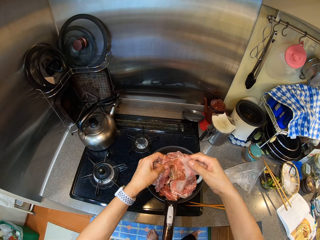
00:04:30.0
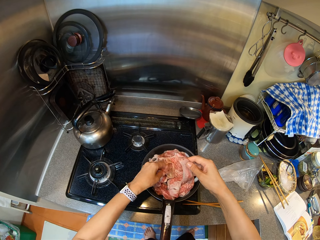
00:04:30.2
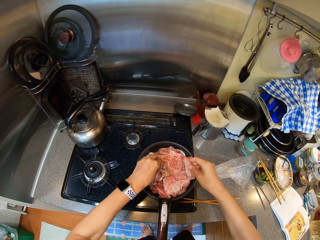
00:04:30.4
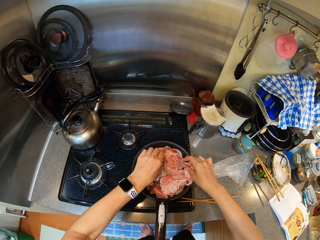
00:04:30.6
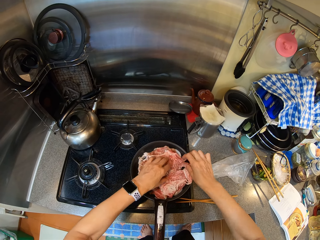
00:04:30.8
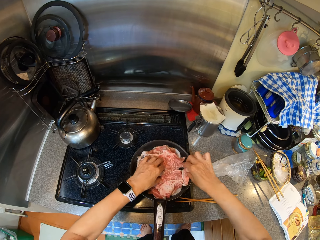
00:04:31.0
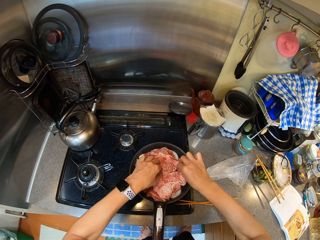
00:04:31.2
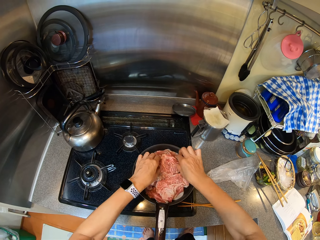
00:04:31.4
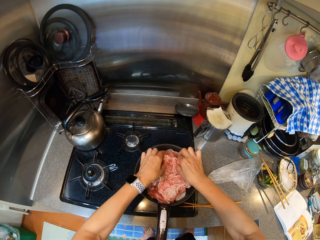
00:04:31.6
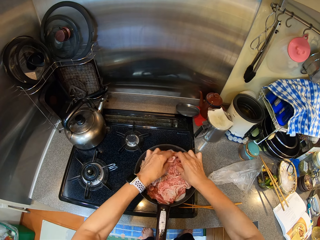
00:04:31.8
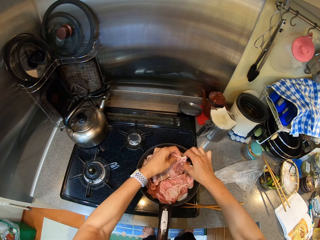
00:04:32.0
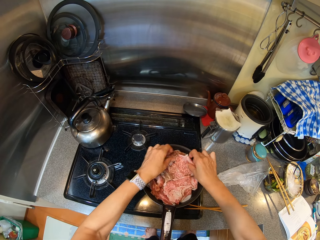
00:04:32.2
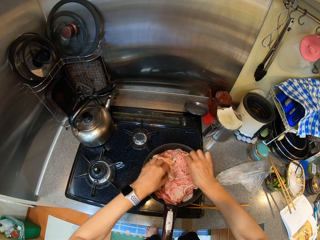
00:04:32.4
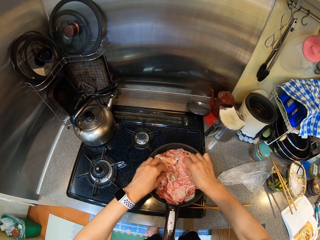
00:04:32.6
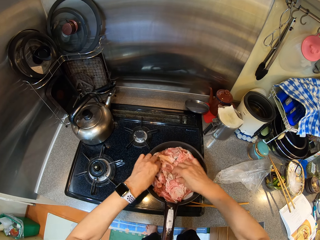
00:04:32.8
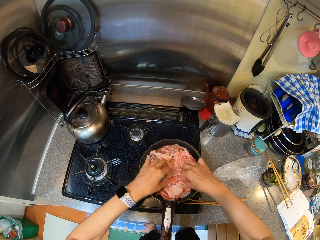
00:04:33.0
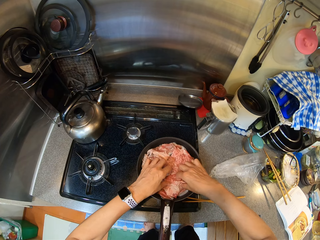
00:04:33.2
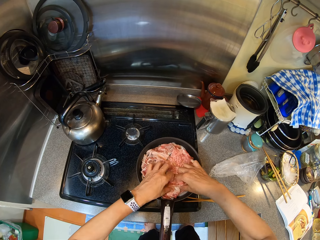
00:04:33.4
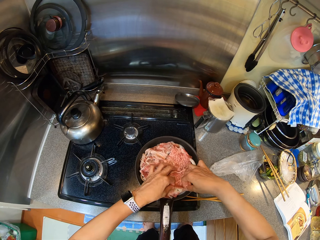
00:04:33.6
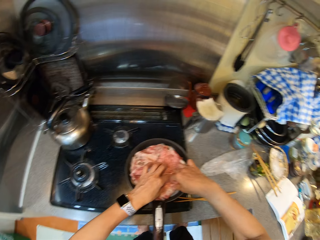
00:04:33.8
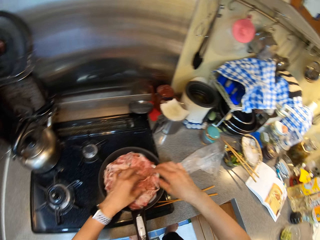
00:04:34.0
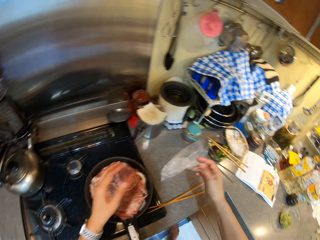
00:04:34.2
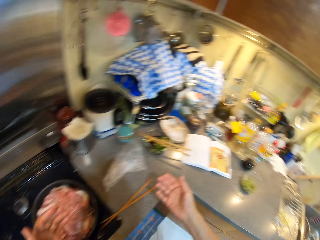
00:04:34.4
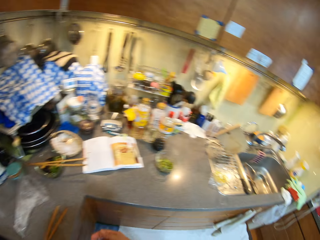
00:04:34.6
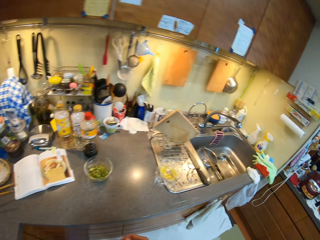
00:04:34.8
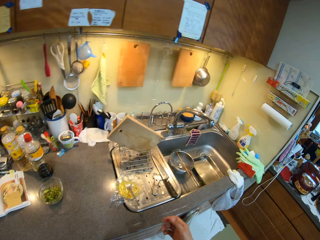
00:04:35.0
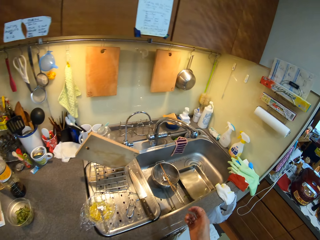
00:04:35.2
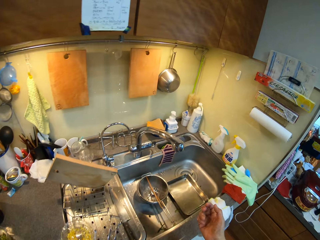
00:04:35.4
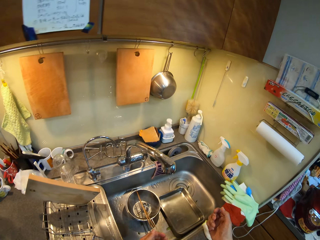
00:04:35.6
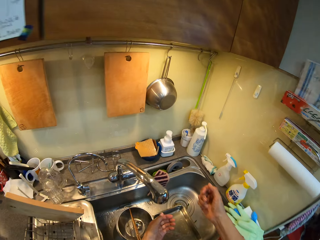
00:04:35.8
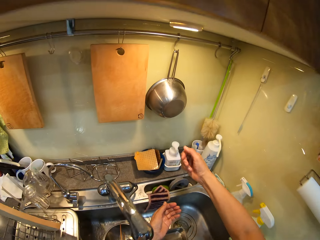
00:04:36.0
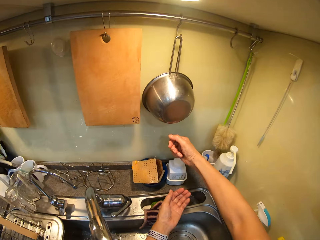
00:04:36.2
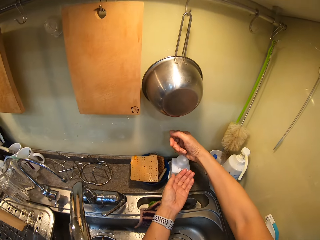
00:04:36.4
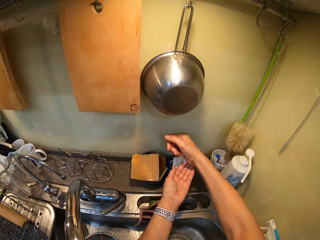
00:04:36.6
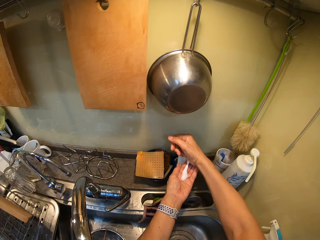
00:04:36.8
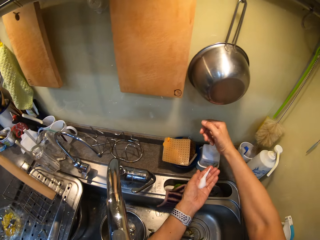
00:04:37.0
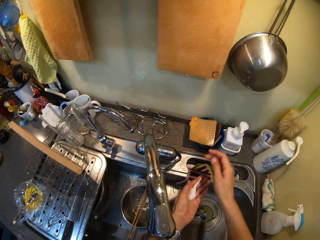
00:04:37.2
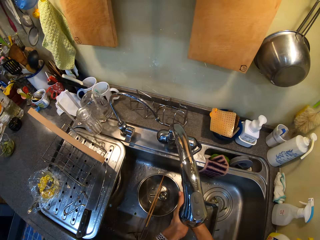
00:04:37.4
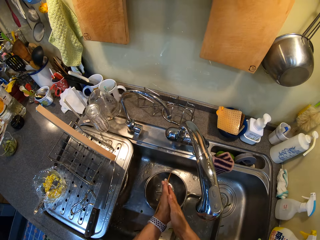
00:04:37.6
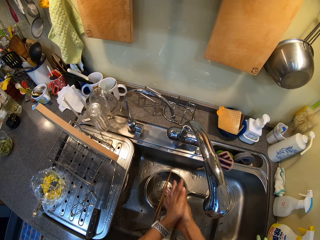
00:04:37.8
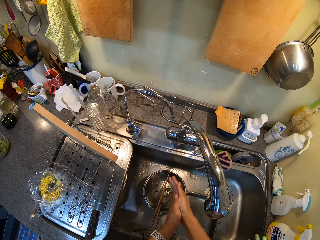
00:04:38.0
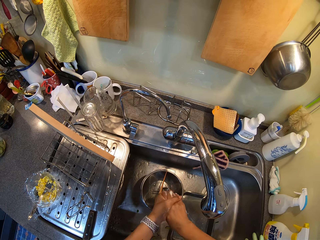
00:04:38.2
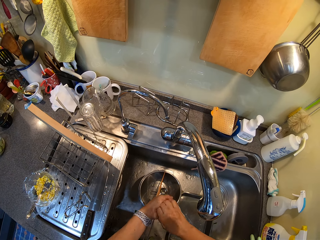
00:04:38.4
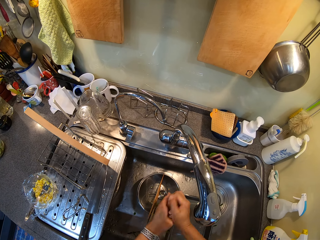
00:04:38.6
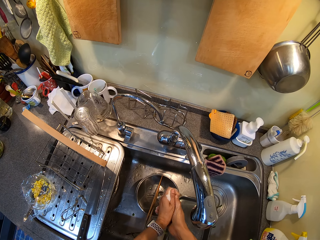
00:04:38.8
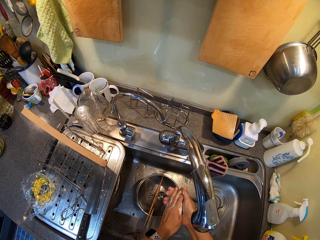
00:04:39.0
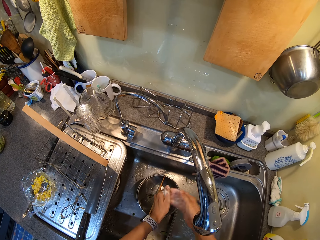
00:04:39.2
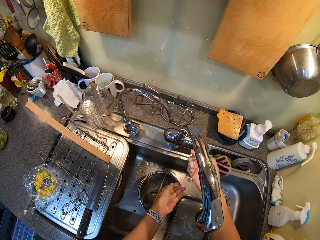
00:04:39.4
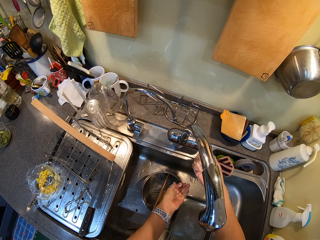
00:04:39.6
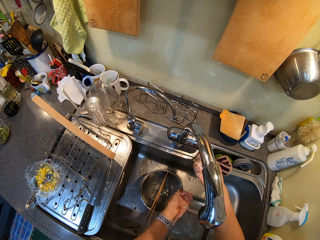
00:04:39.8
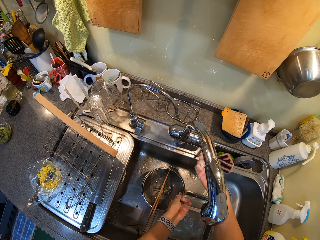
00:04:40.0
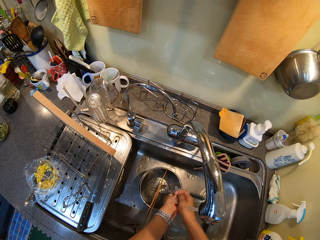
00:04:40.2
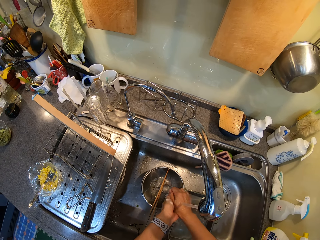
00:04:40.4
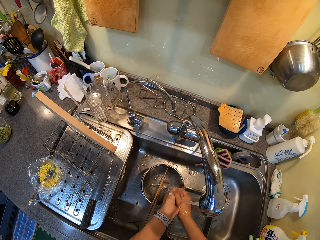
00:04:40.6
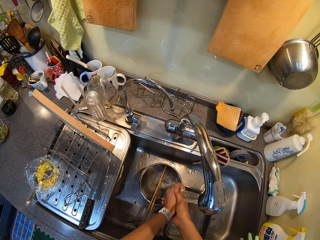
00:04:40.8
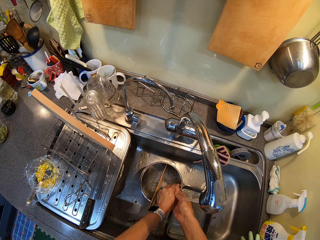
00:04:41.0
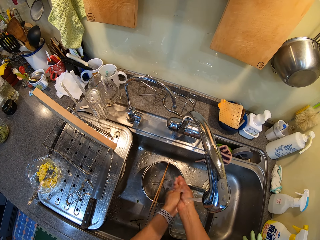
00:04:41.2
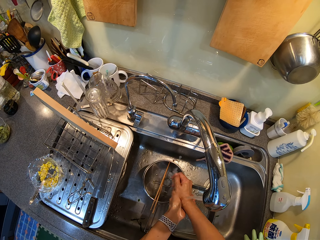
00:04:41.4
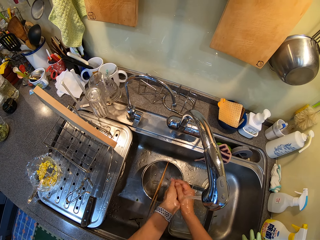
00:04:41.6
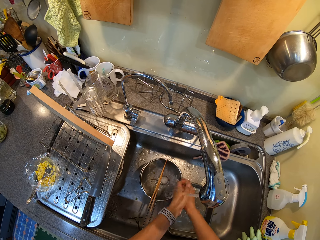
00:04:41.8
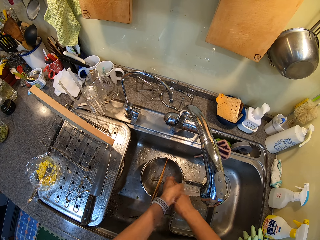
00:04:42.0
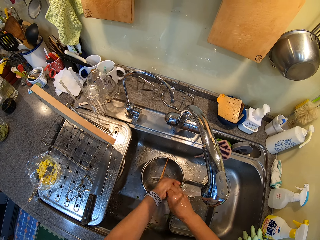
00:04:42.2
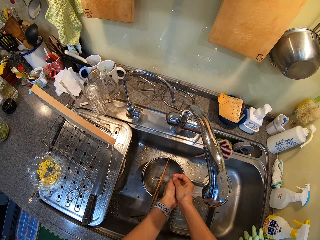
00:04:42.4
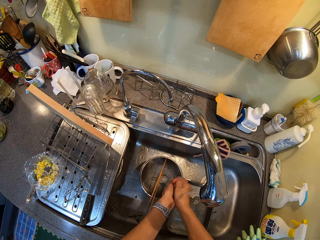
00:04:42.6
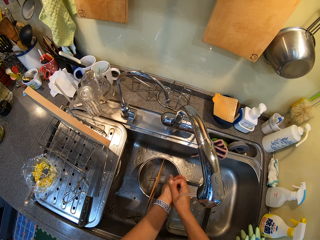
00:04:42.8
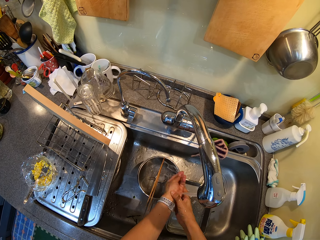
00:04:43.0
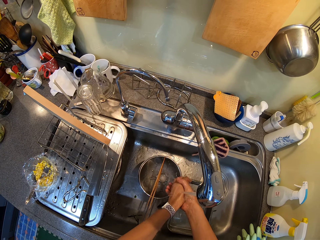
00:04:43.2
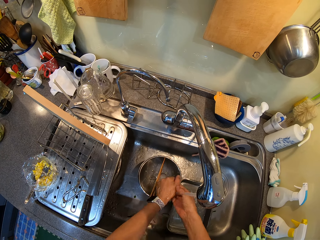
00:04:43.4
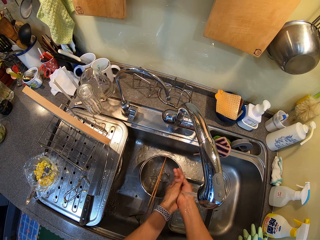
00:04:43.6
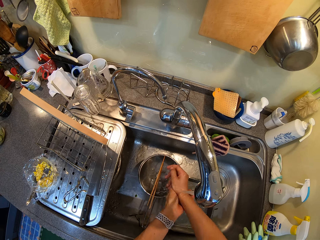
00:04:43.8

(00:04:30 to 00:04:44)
The camera wearer walks. They put soap in the hands and rub the soap on the hand. They open the water tap and wash hands.

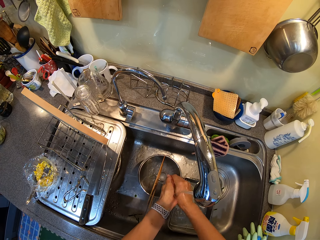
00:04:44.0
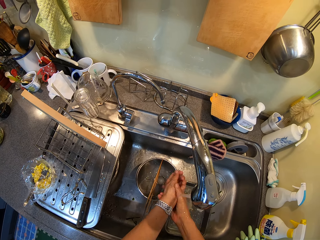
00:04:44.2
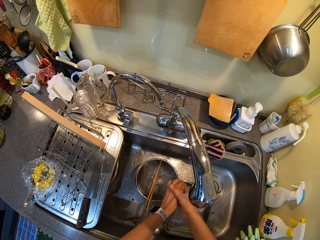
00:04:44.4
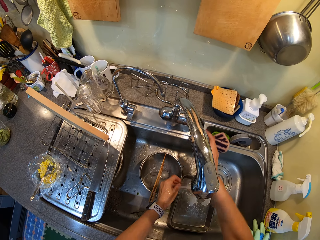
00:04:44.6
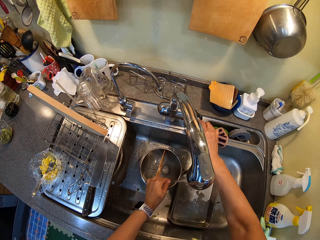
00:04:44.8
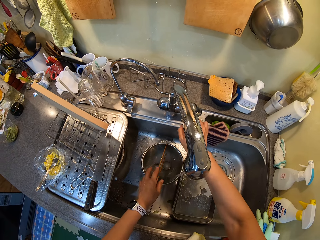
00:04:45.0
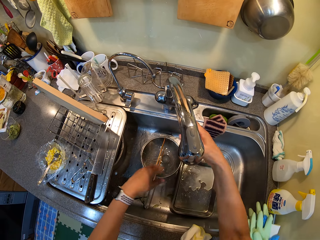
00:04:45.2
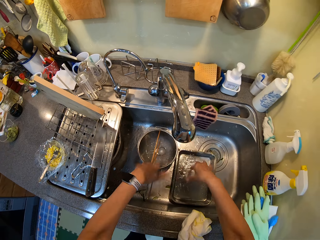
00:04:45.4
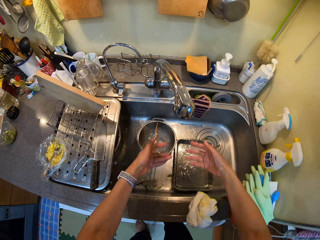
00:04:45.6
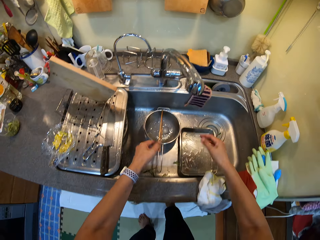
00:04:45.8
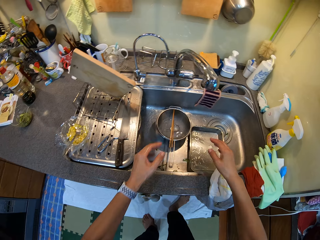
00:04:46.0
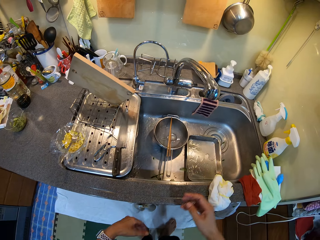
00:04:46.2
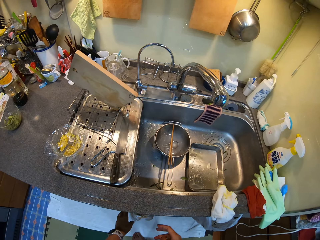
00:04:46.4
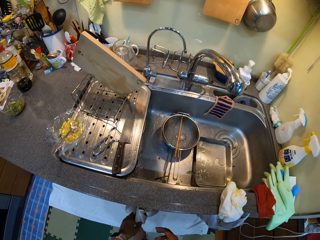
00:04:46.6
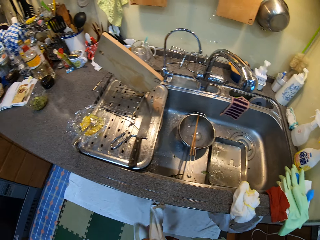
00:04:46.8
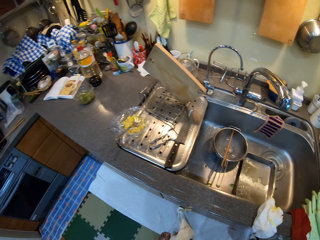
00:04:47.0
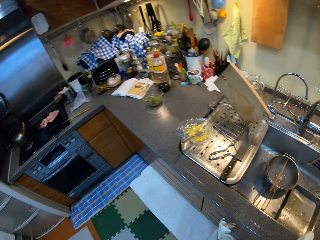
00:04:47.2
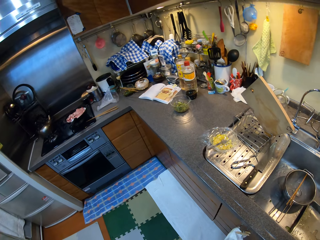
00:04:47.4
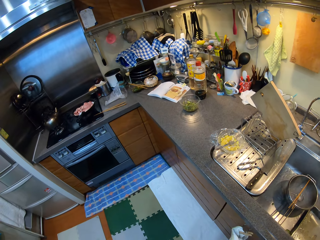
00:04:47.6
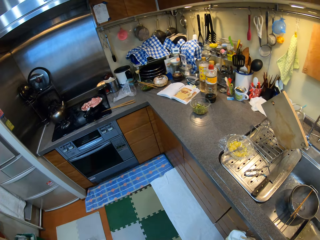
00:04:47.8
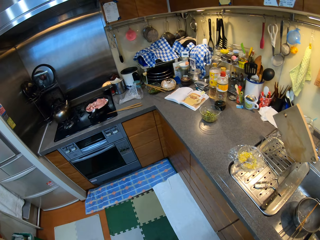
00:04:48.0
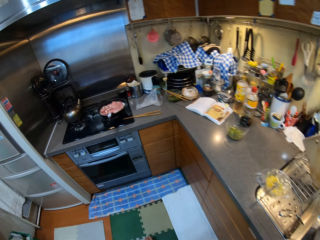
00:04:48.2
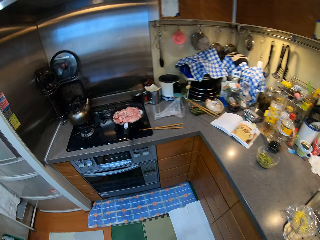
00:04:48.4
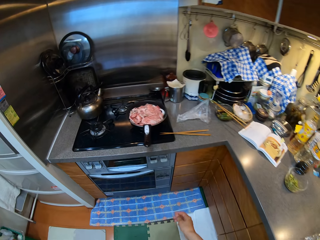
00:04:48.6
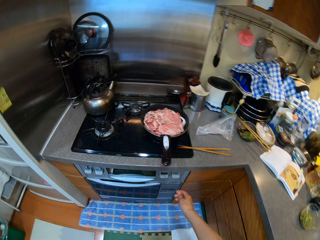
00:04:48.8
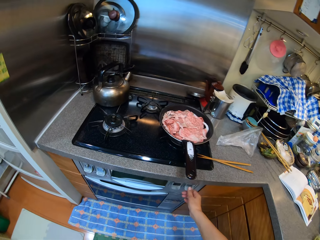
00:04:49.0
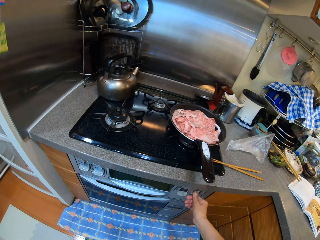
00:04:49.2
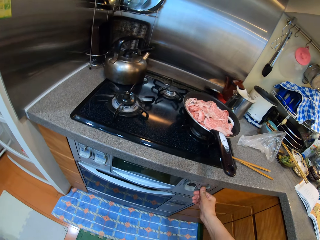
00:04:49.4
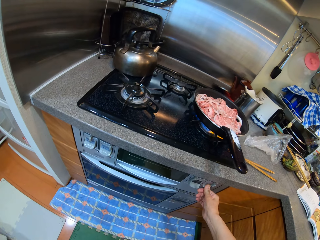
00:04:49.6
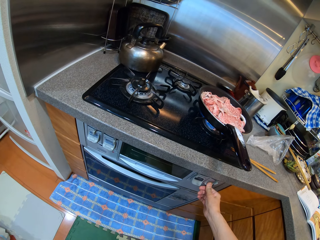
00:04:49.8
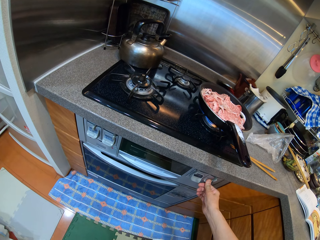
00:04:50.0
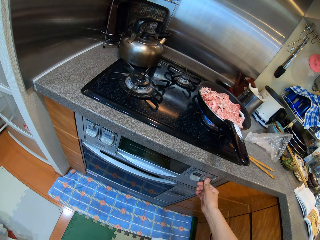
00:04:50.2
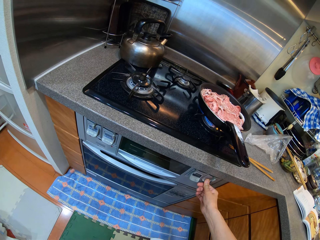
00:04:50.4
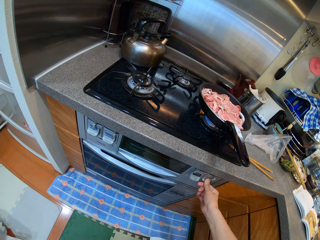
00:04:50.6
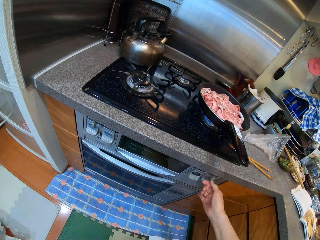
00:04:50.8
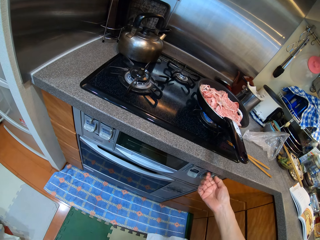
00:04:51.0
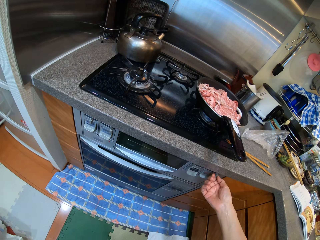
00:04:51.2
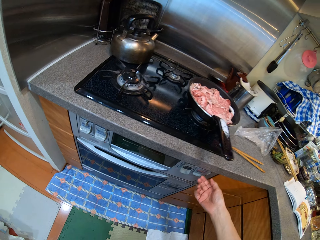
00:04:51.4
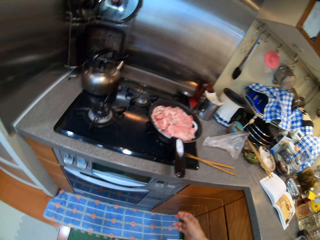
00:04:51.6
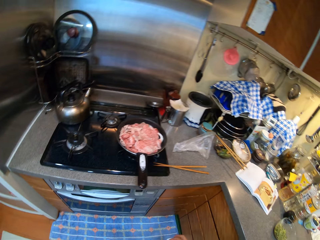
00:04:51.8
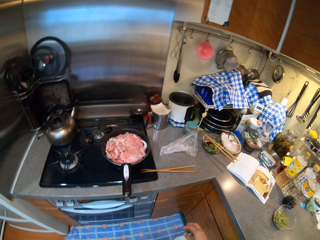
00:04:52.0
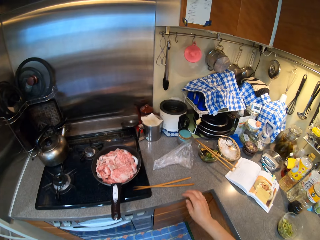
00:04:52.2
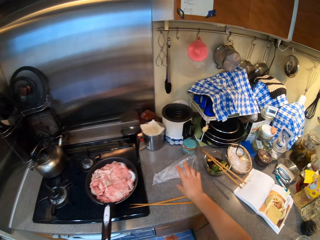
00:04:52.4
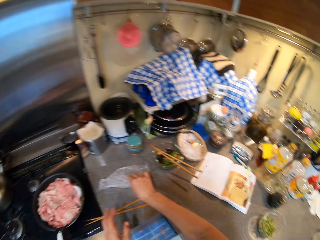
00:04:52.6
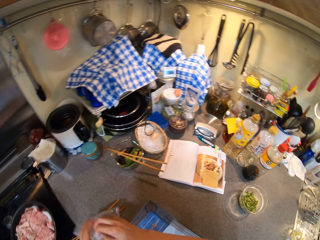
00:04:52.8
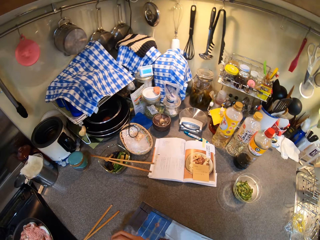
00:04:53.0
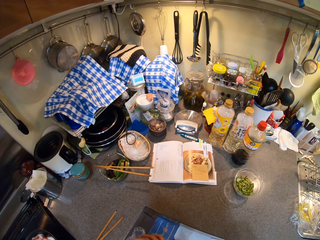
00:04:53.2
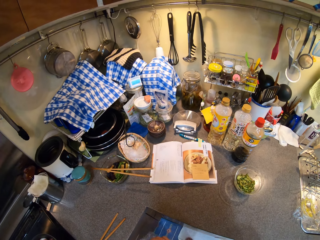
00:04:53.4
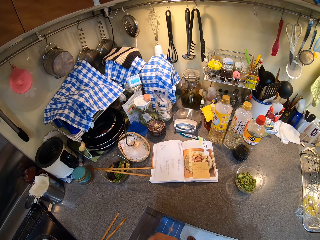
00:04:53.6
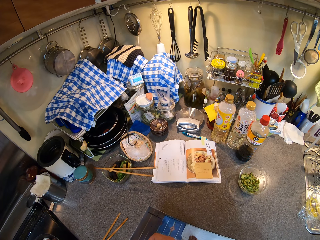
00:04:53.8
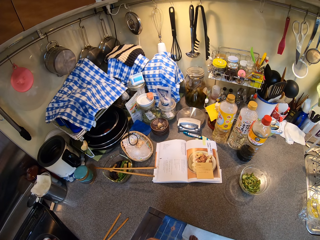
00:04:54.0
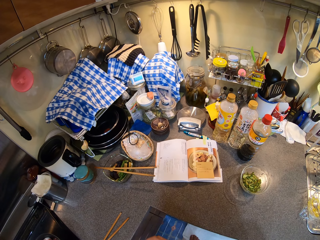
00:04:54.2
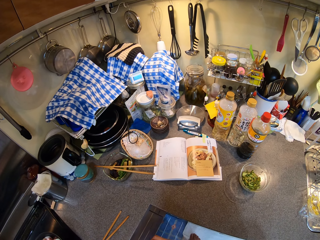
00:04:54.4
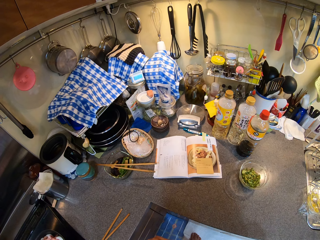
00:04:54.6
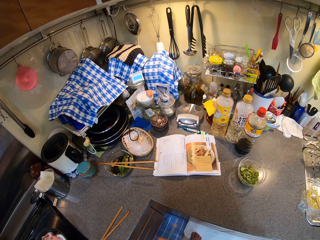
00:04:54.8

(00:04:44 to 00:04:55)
The camera wearer closes the tap. They shake hands in the sink. They wipe hands in the kitchen. They walk towards the cooker in the kitchen. They turn the electric cooker gas on. They pick a nylon paper. They trash the nylon.
